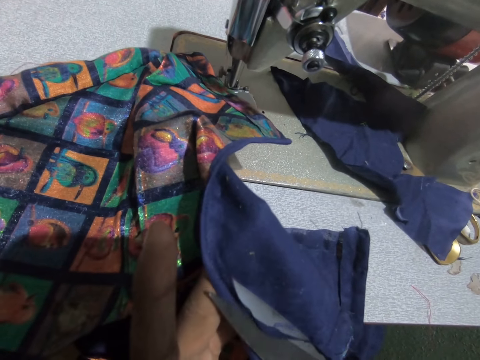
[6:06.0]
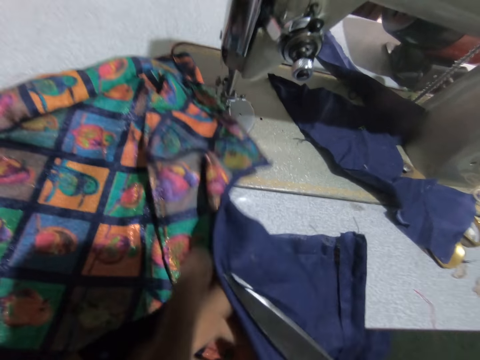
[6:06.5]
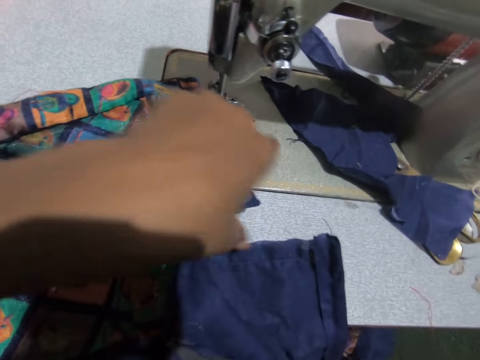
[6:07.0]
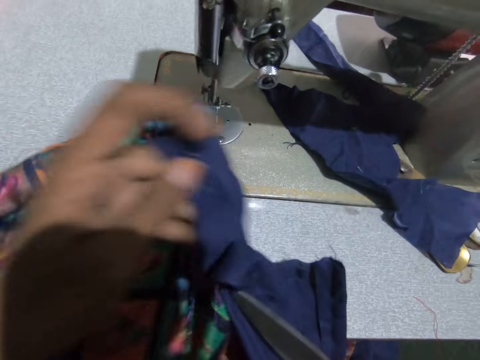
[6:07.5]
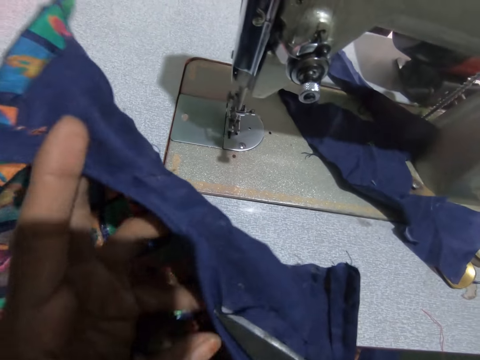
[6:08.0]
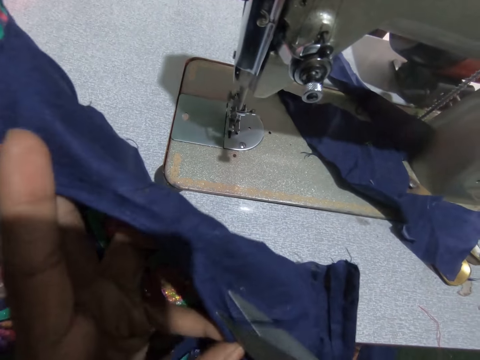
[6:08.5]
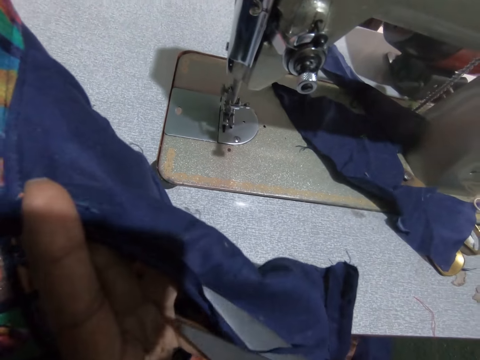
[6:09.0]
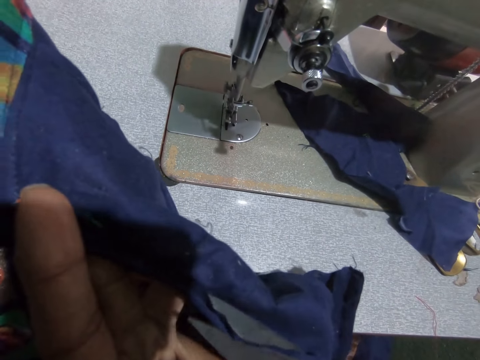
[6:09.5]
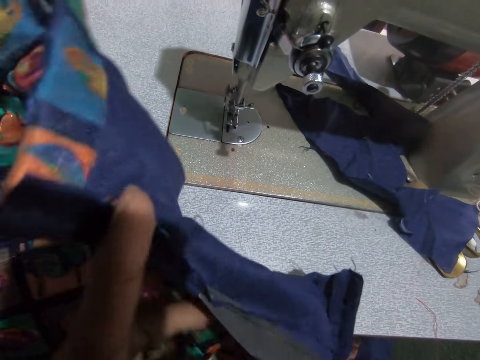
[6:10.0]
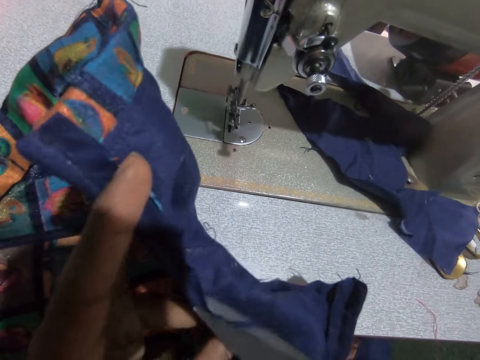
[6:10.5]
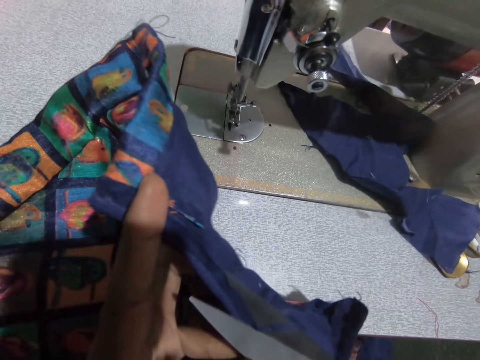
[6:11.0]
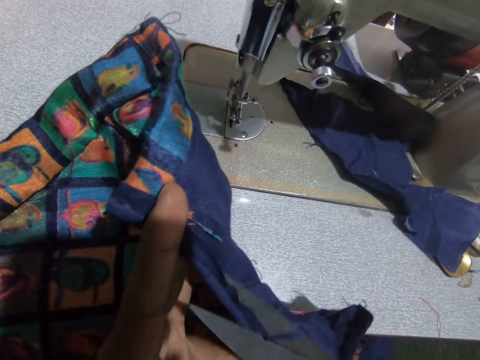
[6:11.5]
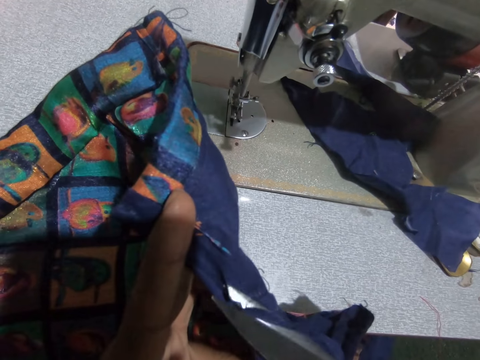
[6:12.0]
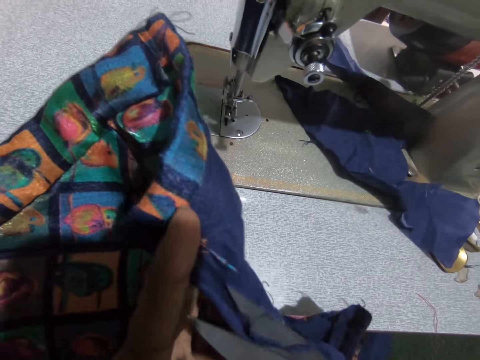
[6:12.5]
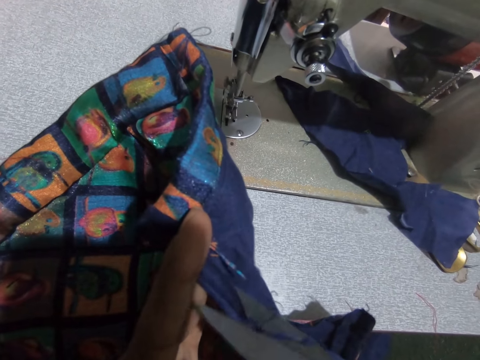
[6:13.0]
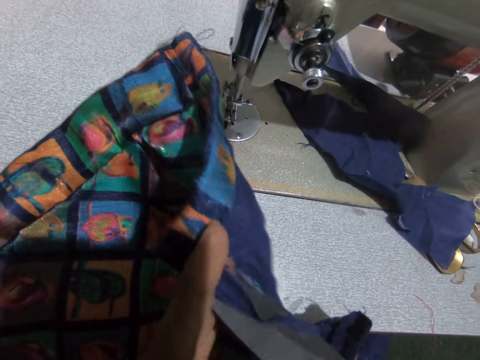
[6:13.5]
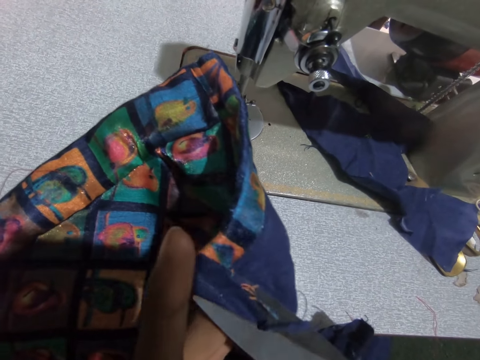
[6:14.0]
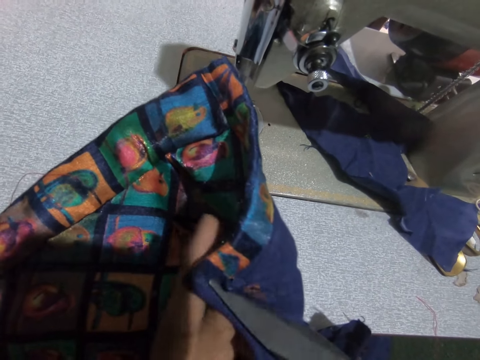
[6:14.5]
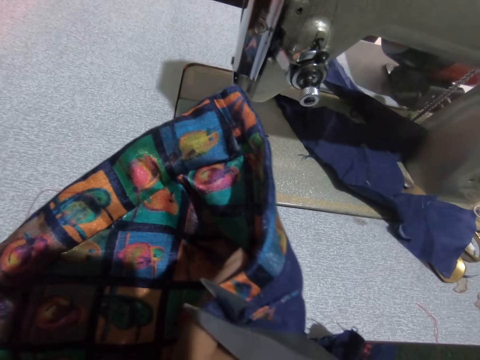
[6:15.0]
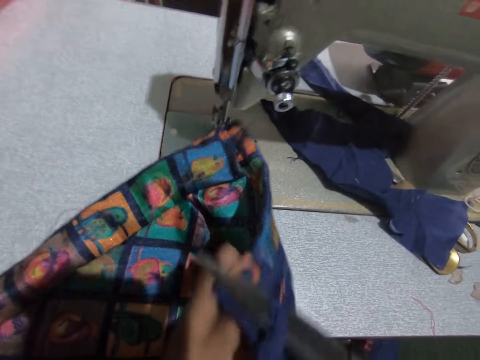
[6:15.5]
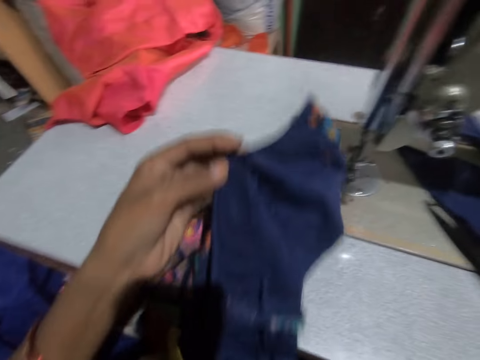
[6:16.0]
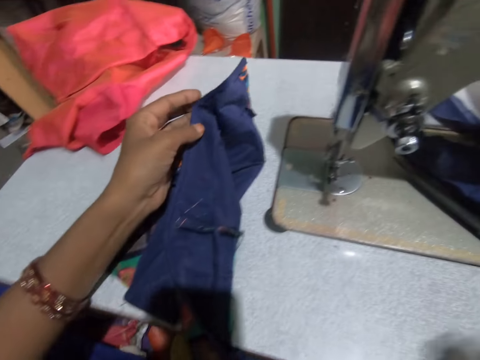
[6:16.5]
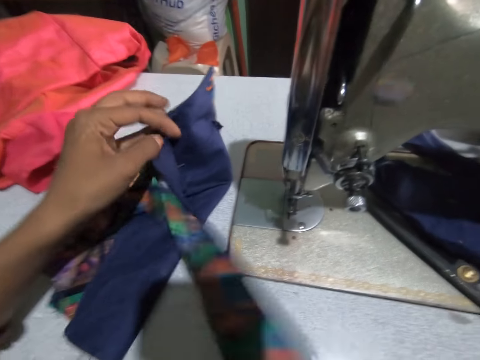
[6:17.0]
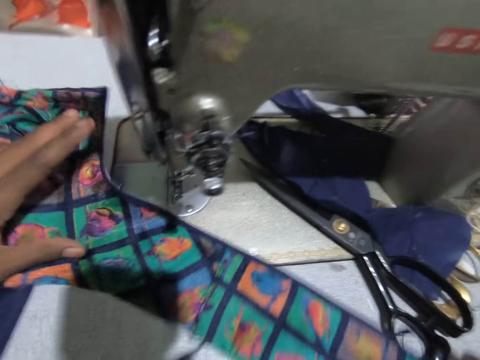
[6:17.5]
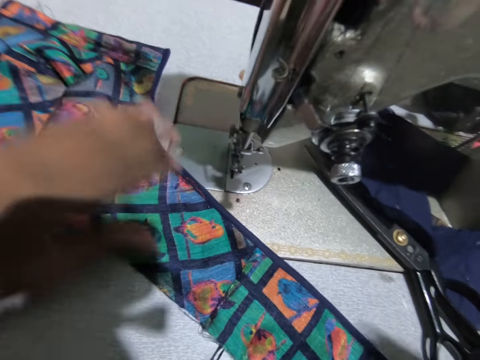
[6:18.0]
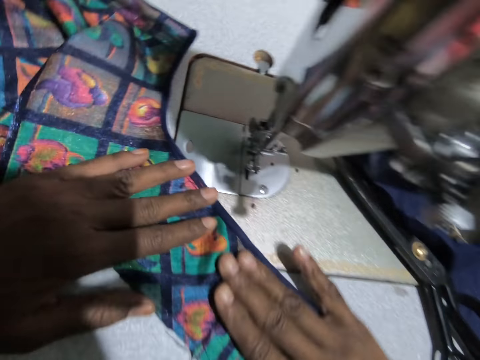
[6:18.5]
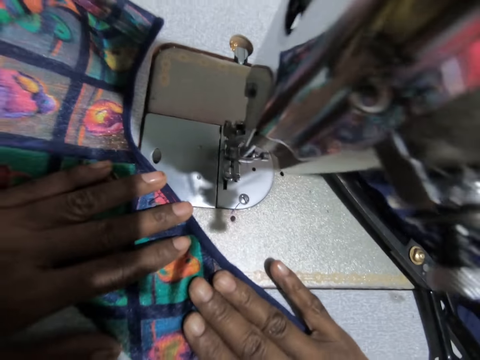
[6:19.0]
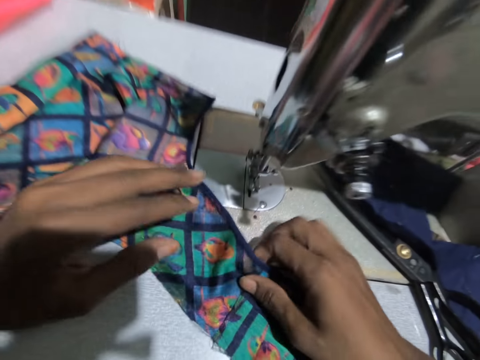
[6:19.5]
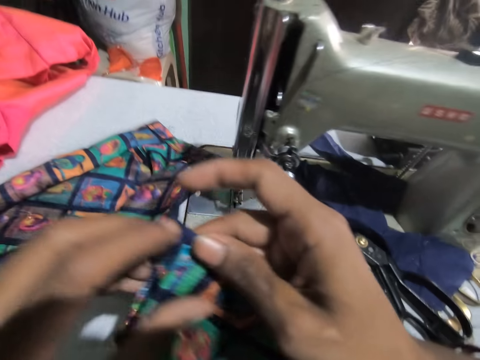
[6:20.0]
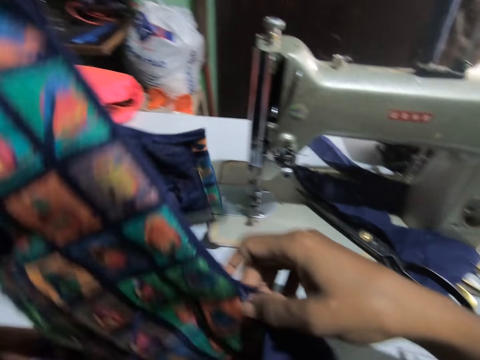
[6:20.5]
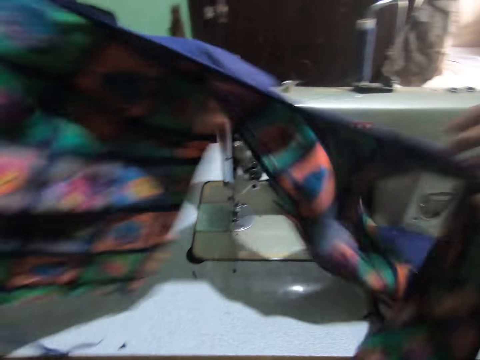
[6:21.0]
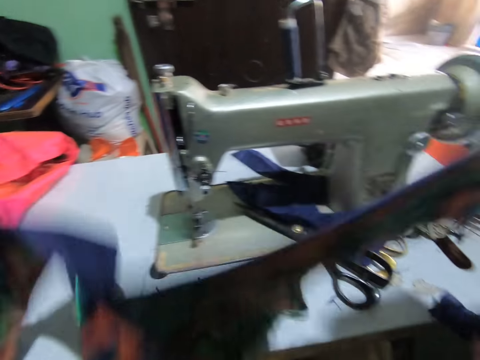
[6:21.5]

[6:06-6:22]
The camera wearer swings a hand. She positions a part of the garment with her left hand. She turns the material and cuts the material using a pair of scissors. She swings a hand. She places the scissors on the sewing machine table with her right hand. She adjusts the garment with her left hand. She drops the material. She swings a hand and holds the material. She straightens a part of the garment with both hands. She swings a hand. She holds the material. She lifts the garment from the table with both hands.

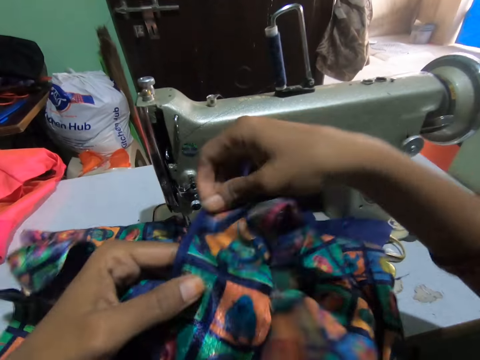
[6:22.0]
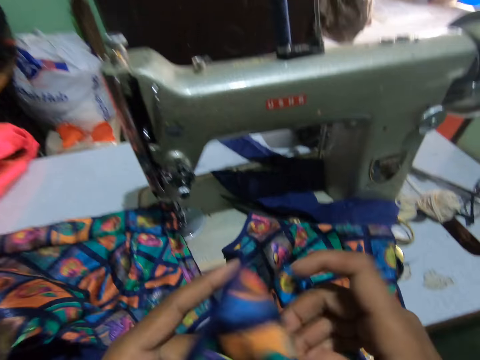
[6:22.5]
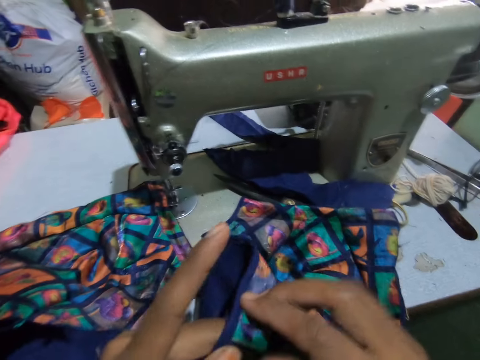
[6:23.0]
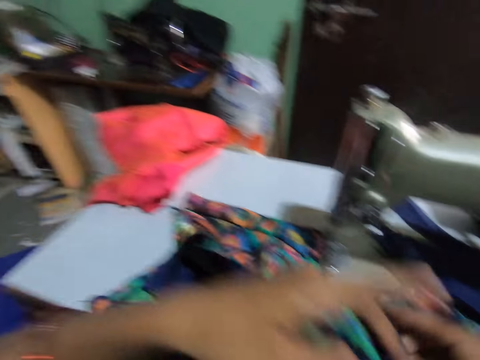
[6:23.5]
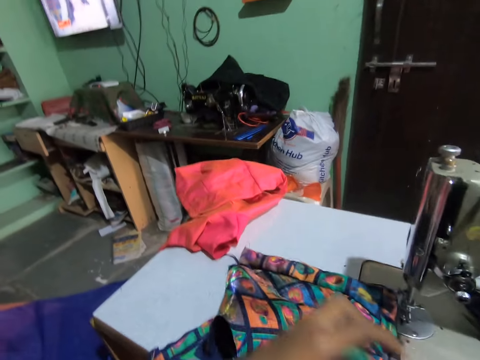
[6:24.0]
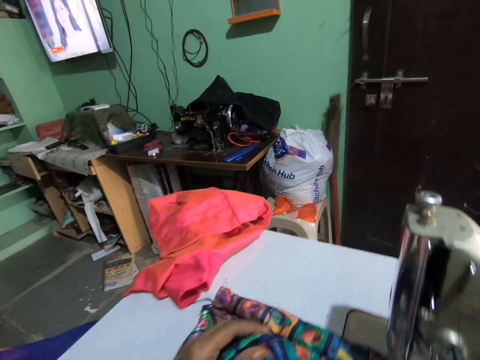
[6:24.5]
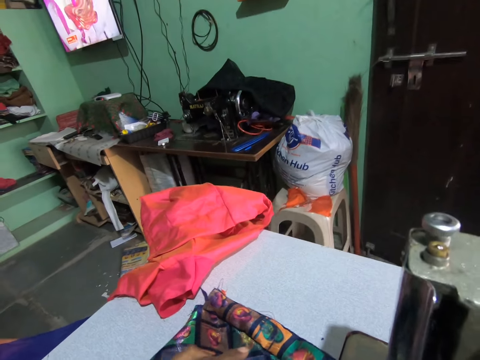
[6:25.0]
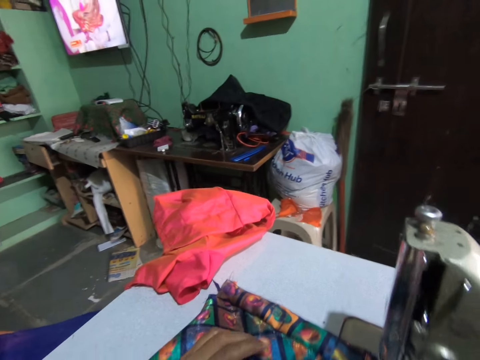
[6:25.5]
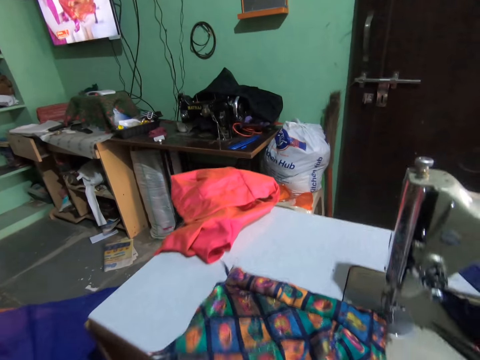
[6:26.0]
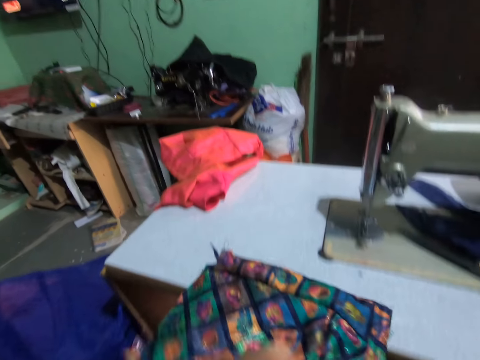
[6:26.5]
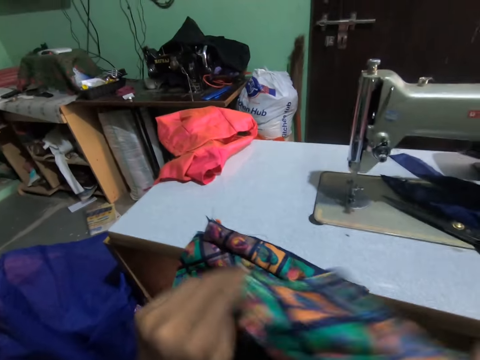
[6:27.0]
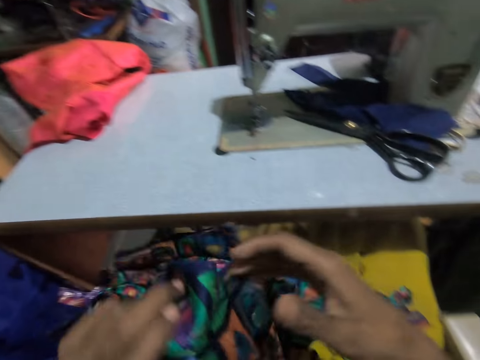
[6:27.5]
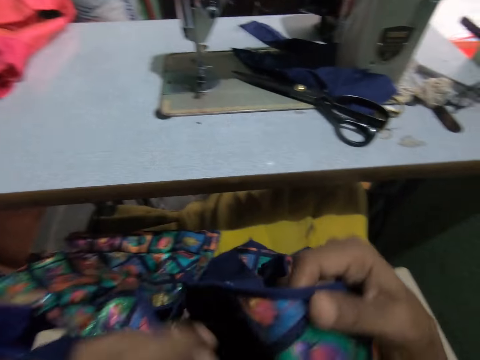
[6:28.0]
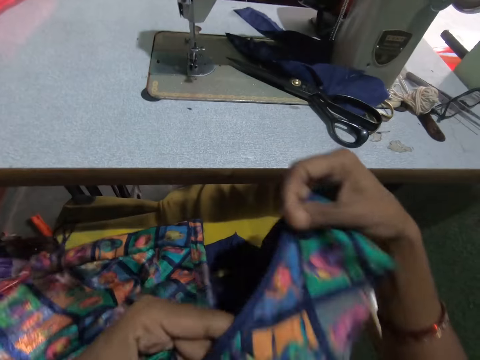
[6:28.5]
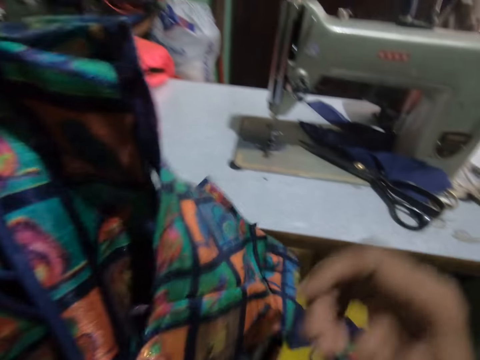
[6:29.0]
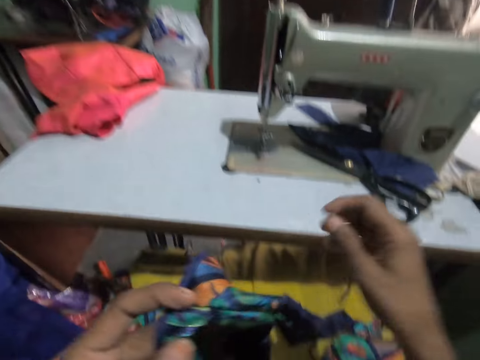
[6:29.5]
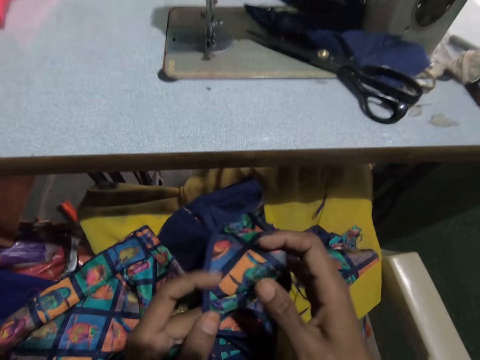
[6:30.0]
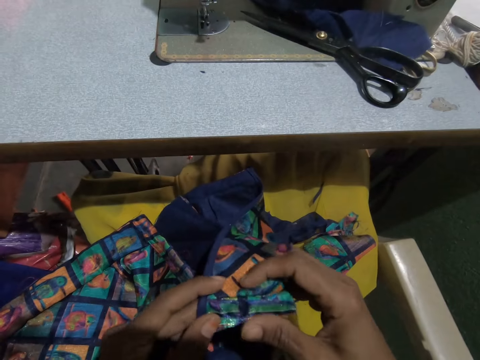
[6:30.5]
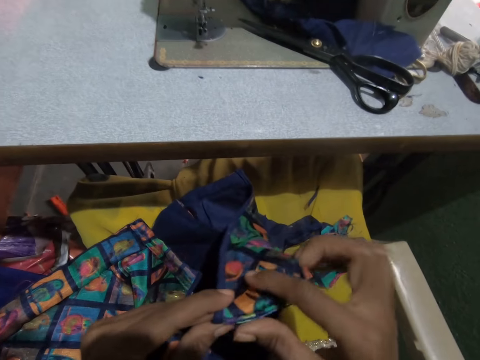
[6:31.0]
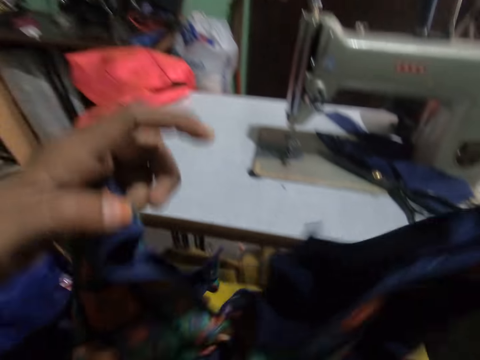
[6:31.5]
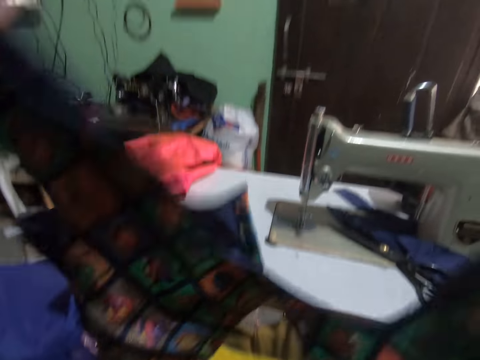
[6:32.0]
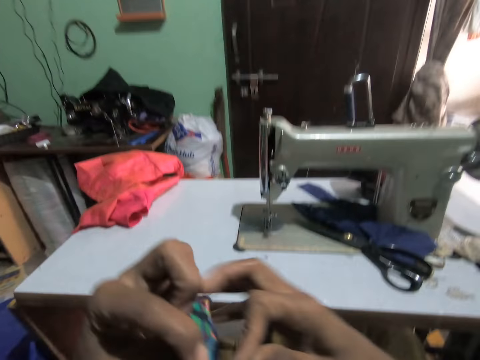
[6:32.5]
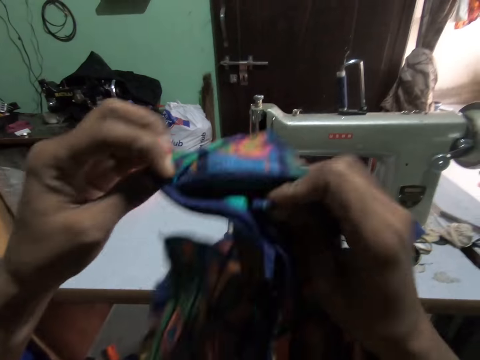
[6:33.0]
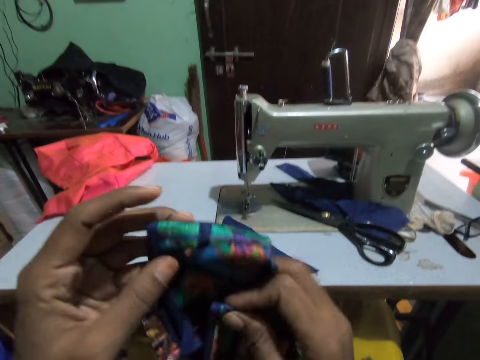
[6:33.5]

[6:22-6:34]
The camera wearer folds the garment or material with both hands. She stares at the television. She folds the material. She raises the garment with her left hand. She folds a part of the garment with both hands. She swings her hand. She raises the garment with both hands. She folds the garment with both hands.
